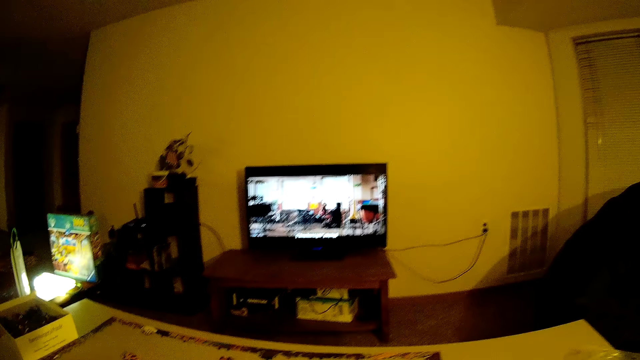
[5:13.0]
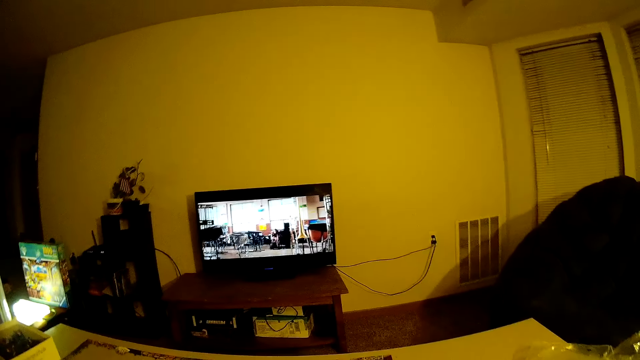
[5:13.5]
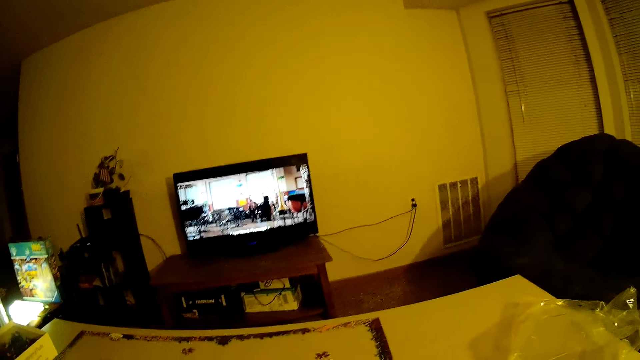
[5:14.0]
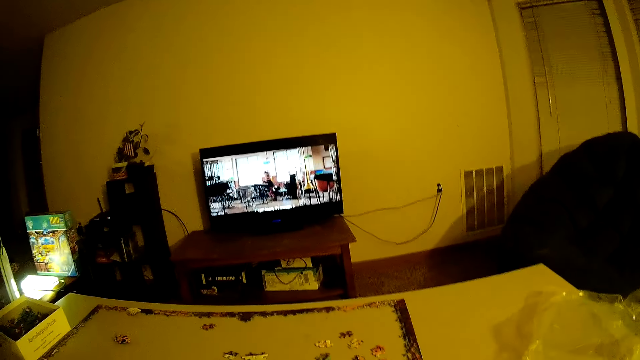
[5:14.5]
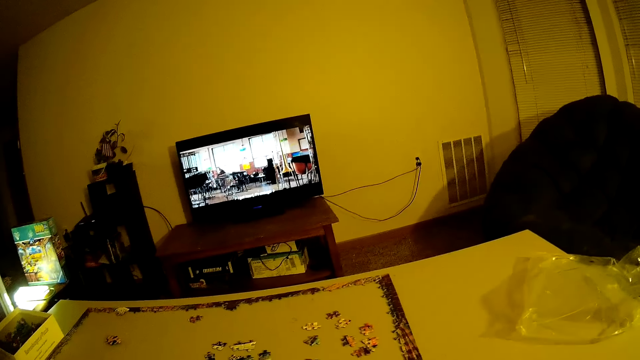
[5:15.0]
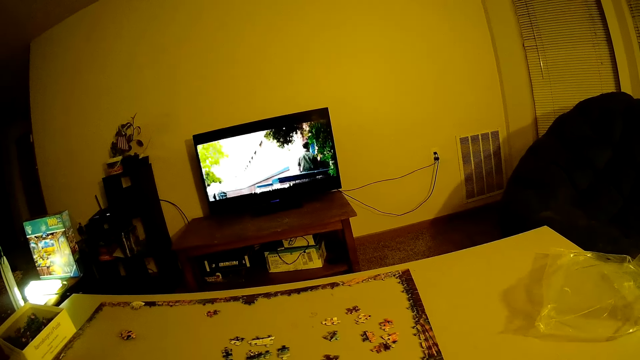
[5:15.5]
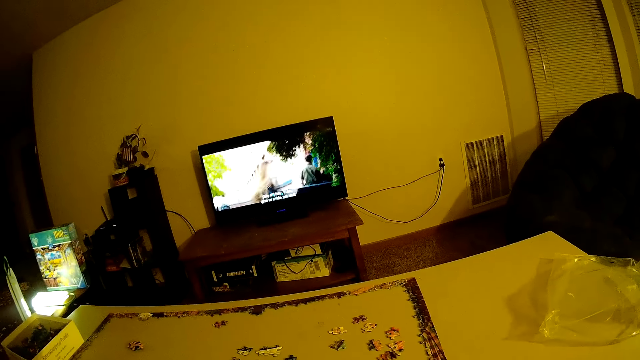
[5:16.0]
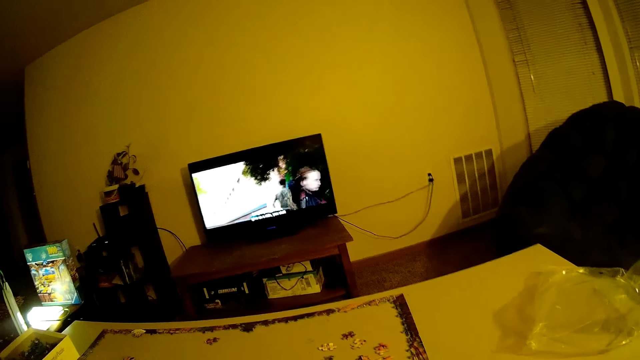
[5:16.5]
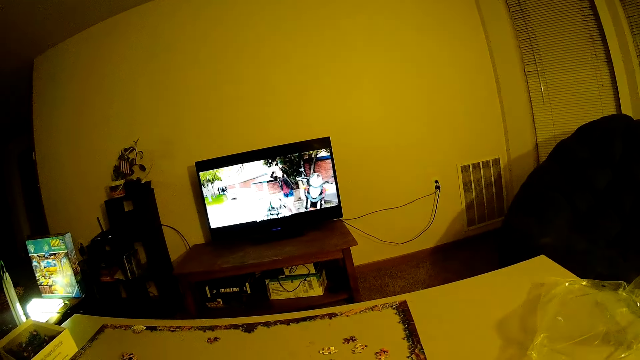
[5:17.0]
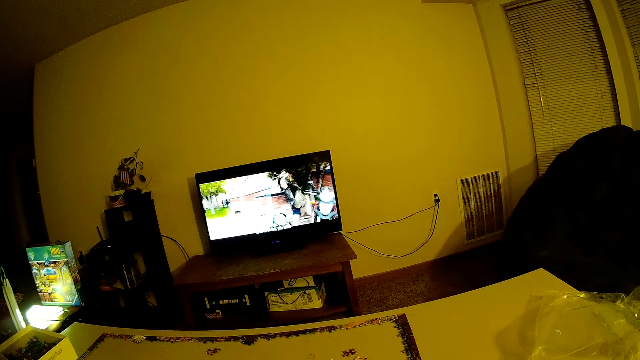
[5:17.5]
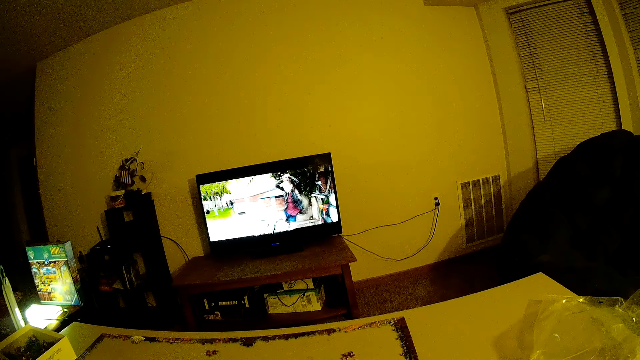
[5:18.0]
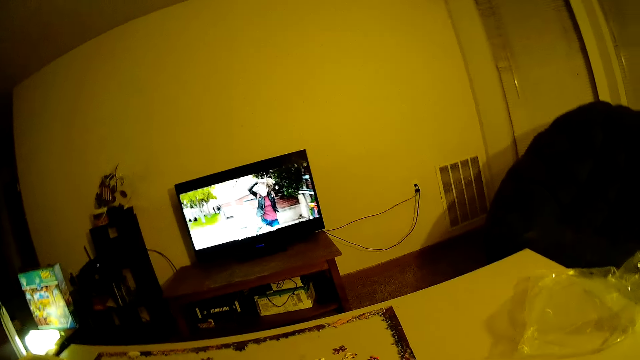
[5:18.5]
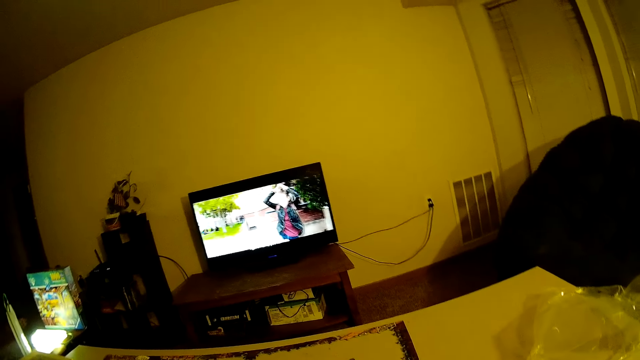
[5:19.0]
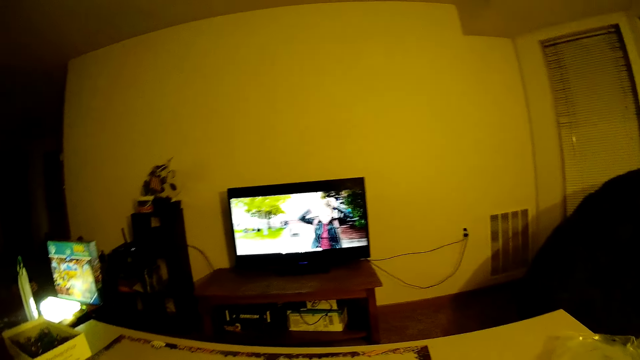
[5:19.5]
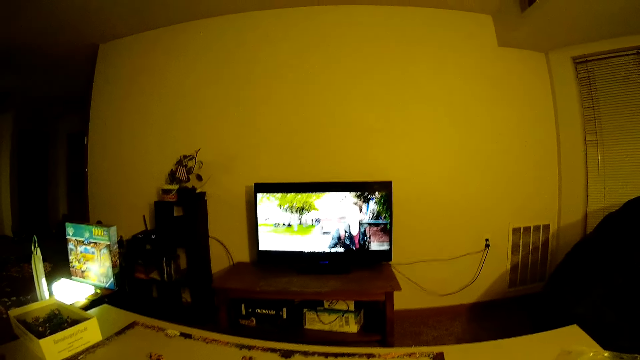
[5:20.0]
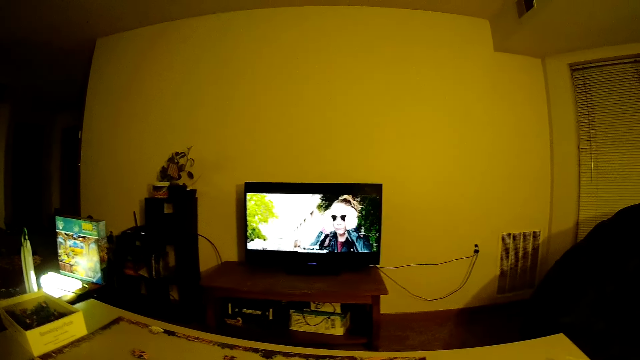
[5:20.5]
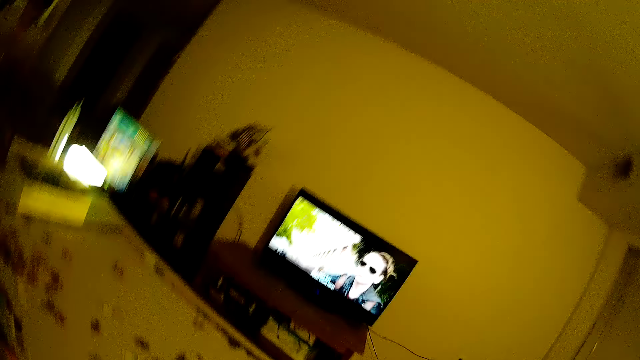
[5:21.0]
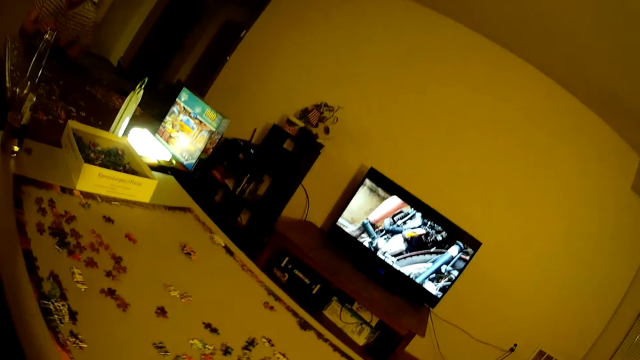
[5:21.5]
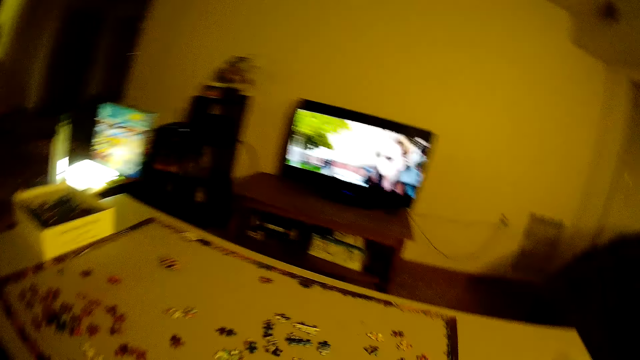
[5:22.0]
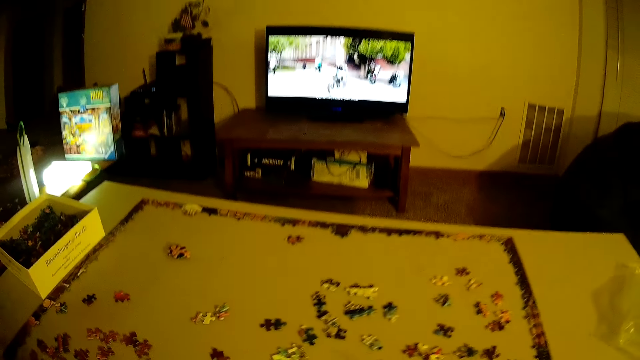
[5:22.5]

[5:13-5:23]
The camera wearer looks around the house.

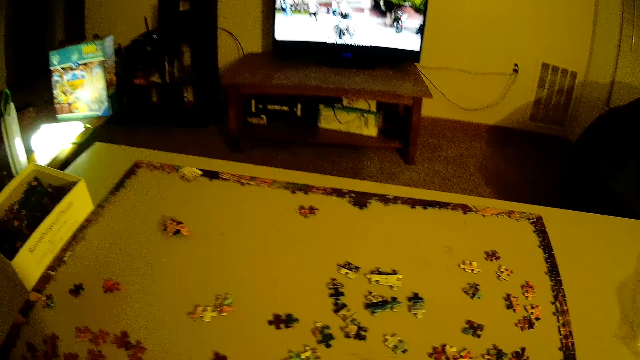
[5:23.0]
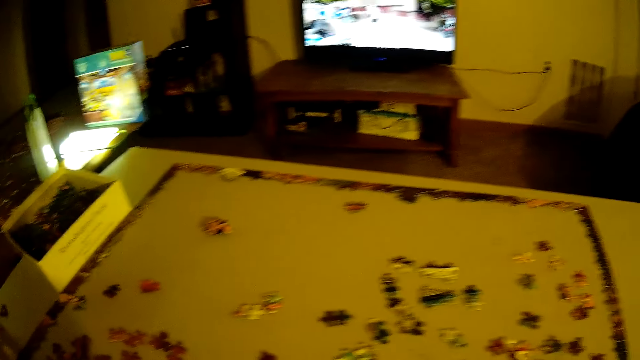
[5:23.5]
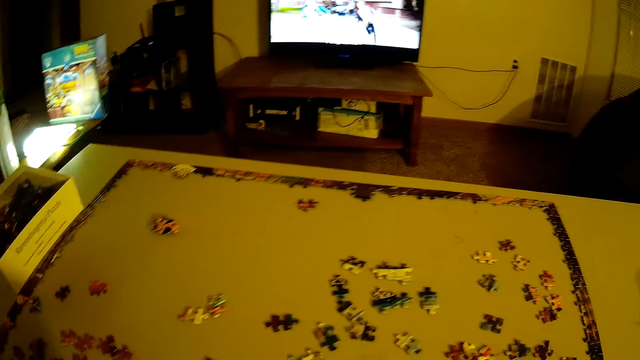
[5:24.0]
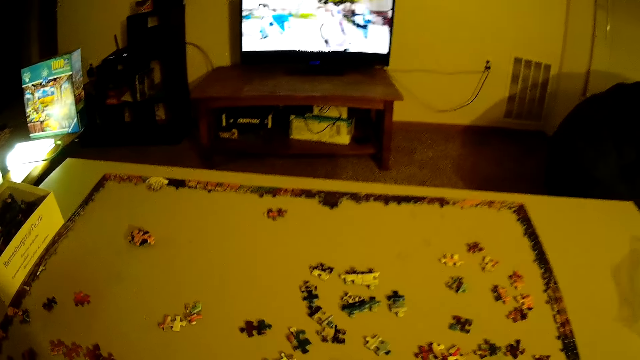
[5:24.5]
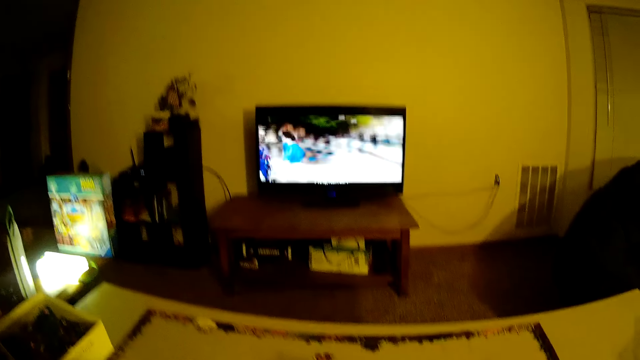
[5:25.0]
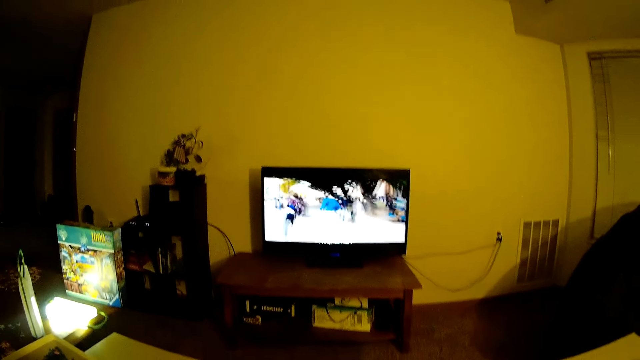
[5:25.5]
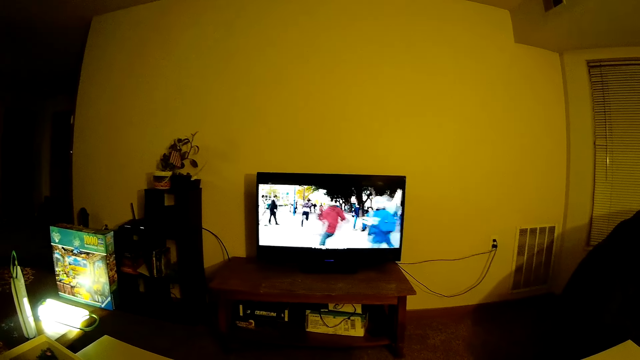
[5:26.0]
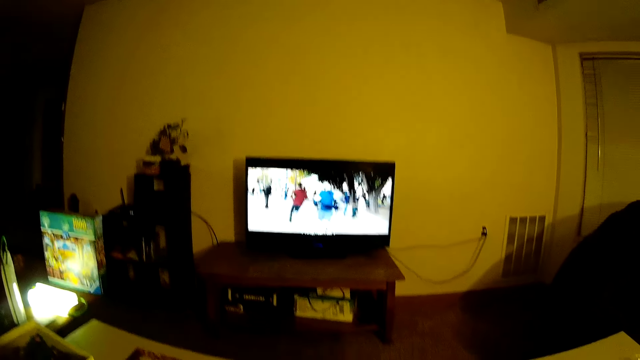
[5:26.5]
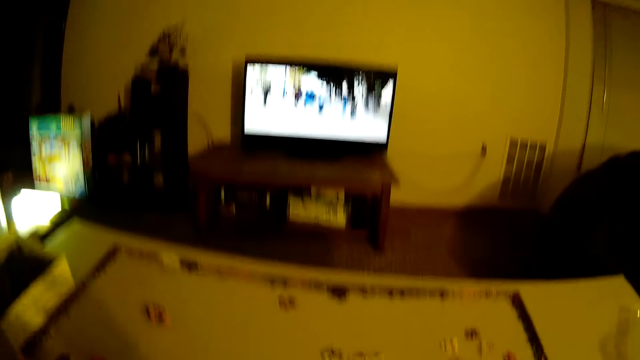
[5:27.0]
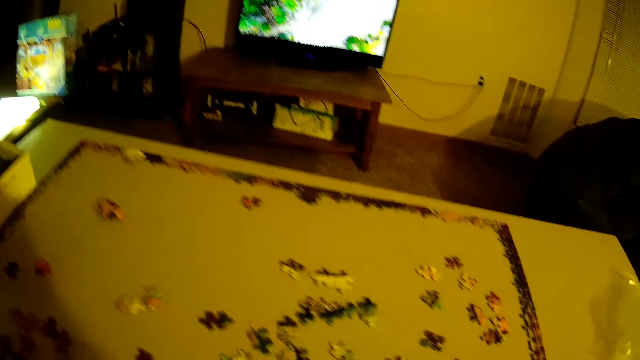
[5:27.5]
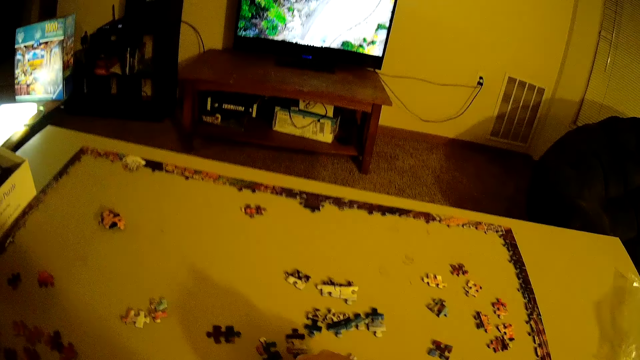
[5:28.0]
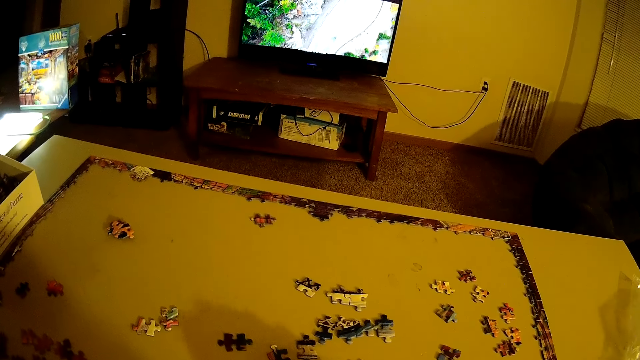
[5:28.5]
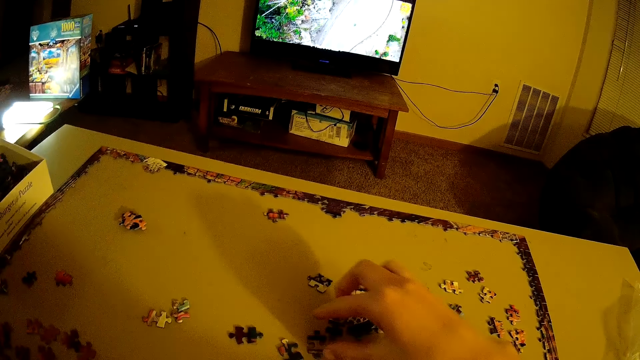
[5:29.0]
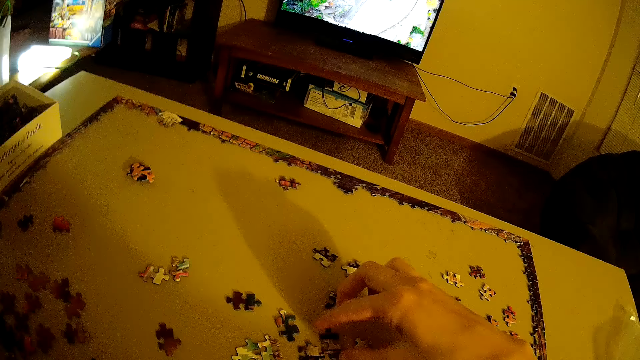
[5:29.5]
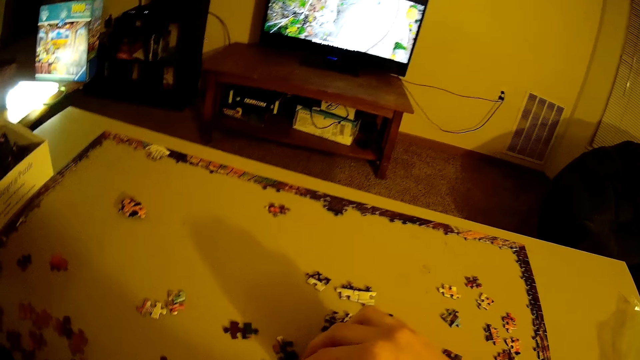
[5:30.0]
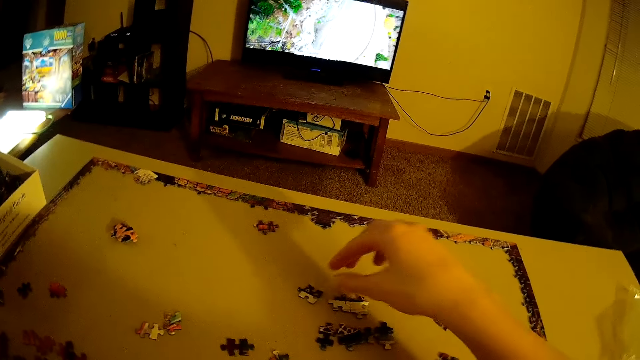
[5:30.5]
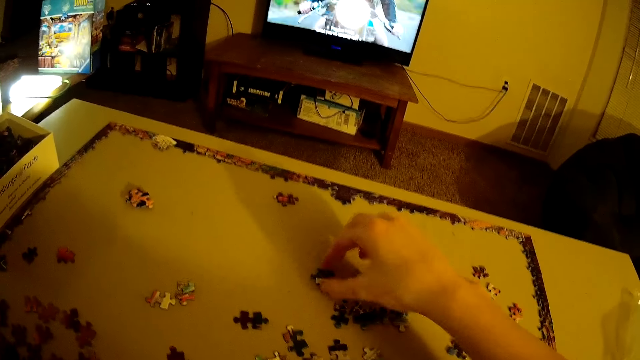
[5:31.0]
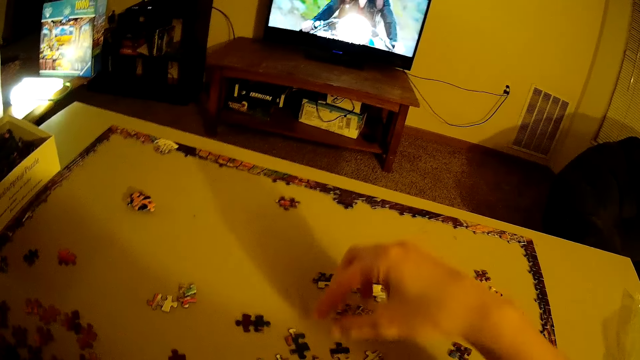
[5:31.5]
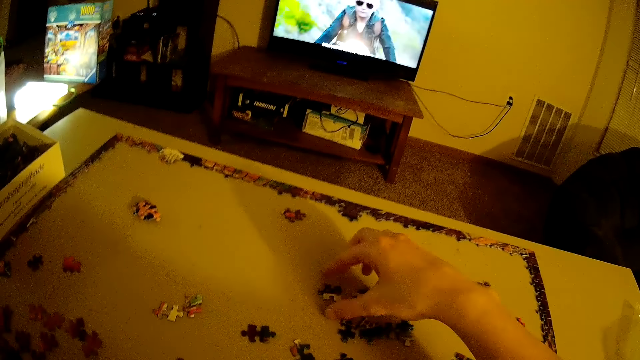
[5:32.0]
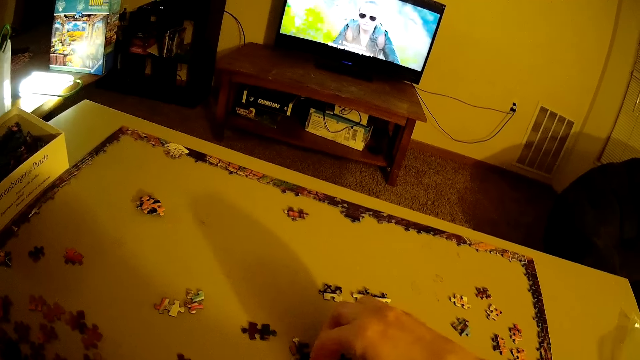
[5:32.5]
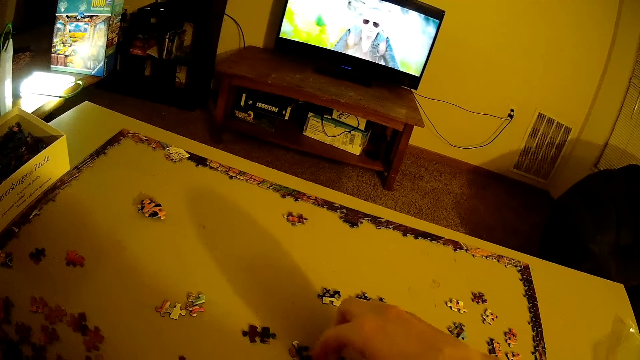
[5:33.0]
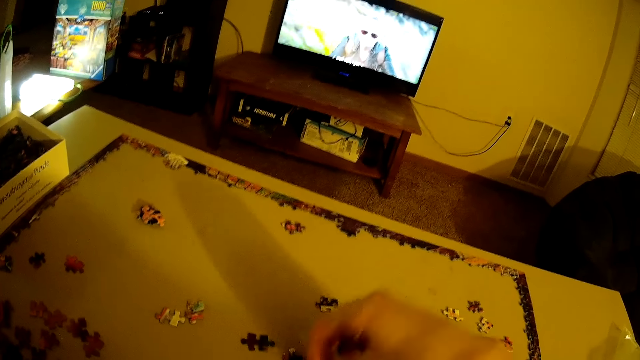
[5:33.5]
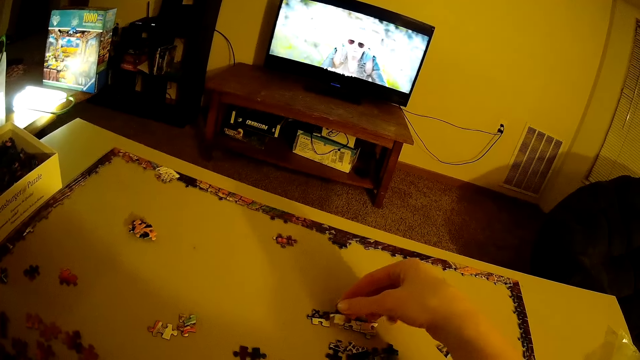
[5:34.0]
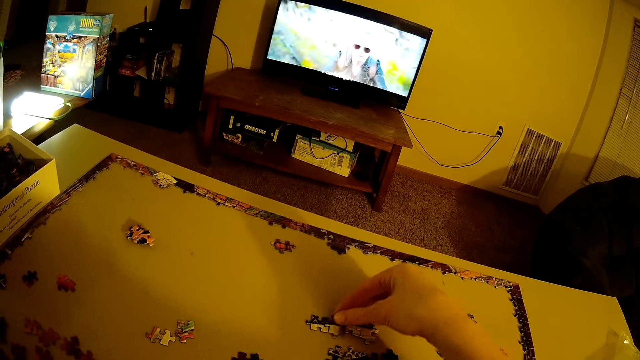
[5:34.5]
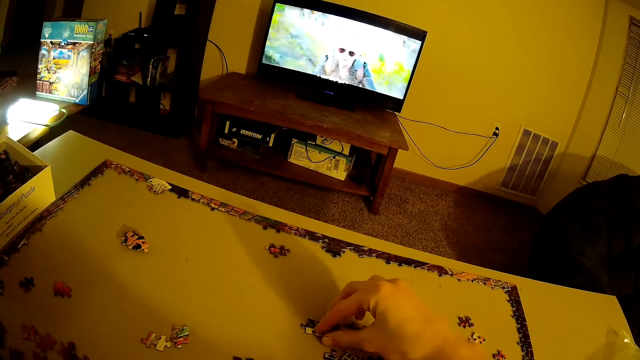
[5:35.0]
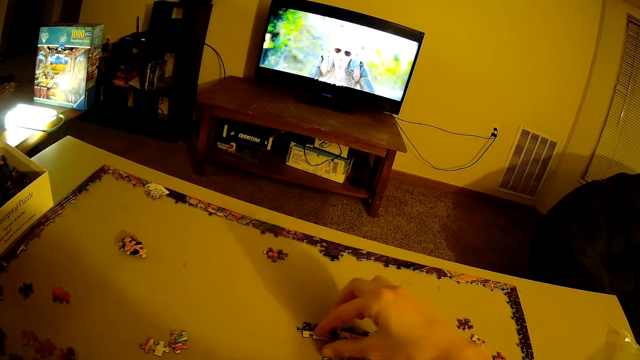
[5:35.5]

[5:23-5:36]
The camera wearer moves a hand. They look around the house. They pick up a piece of puzzle. They move the puzzle pieces. They remove a hand from the puzzle pieces. They touch a piece of puzzle. They release a hand from the piece of puzzle. They move the puzzle pieces. They pick up a piece of puzzle and arrange the piece of puzzle down.
